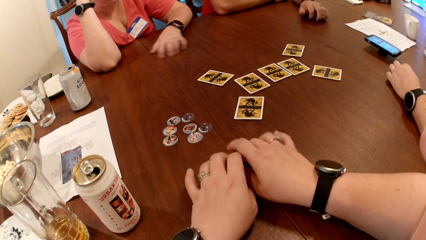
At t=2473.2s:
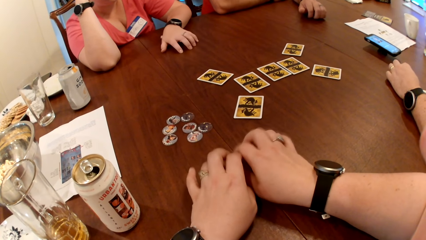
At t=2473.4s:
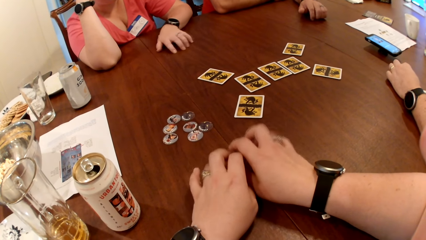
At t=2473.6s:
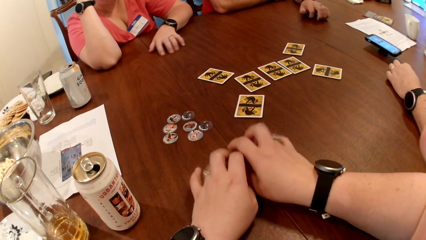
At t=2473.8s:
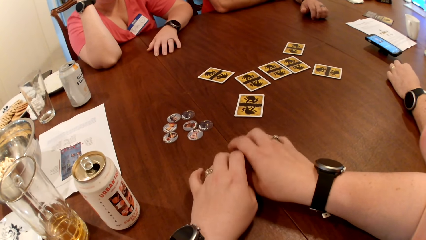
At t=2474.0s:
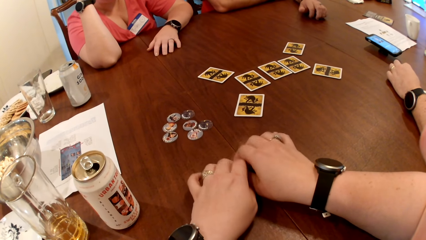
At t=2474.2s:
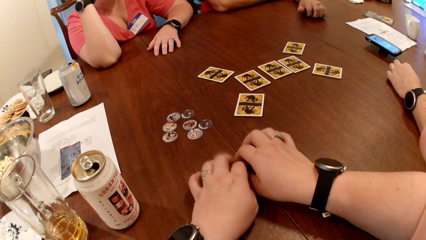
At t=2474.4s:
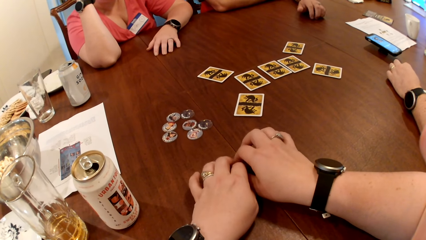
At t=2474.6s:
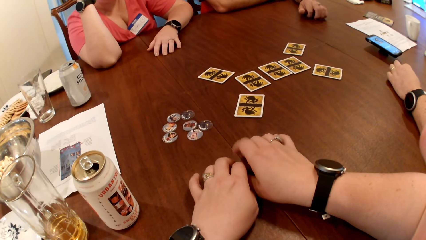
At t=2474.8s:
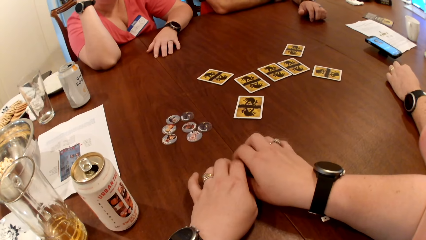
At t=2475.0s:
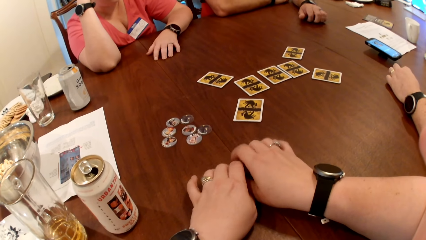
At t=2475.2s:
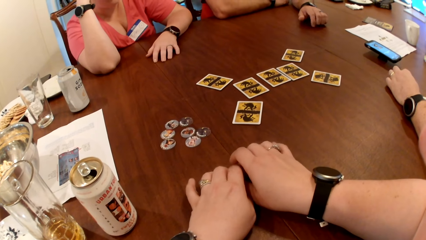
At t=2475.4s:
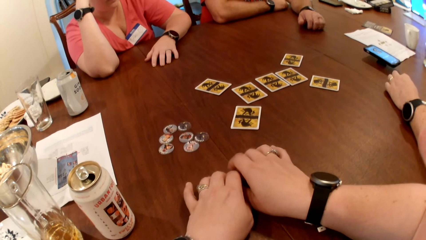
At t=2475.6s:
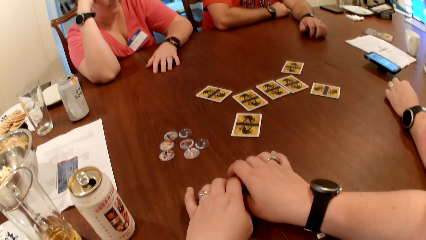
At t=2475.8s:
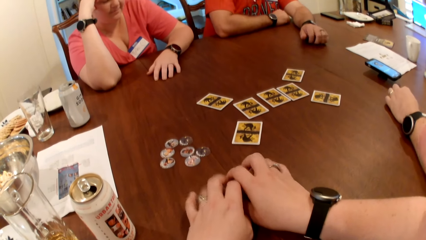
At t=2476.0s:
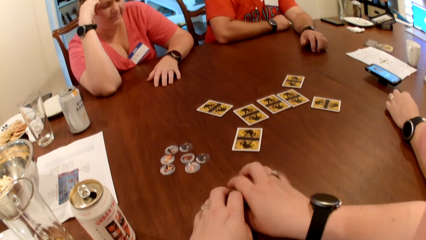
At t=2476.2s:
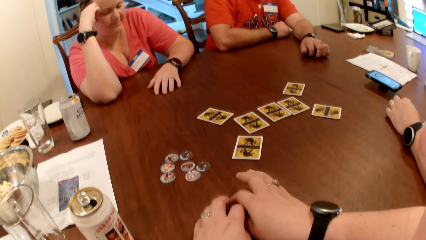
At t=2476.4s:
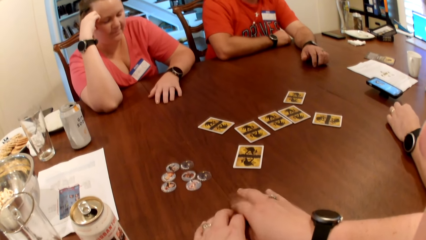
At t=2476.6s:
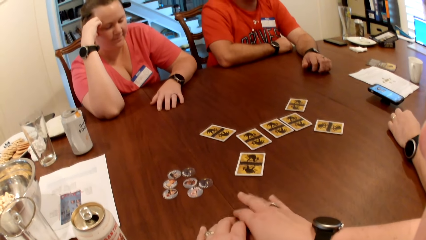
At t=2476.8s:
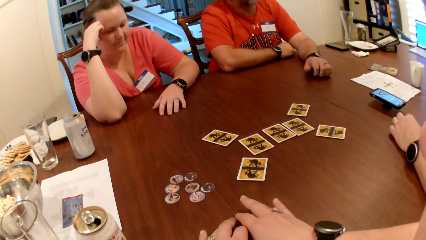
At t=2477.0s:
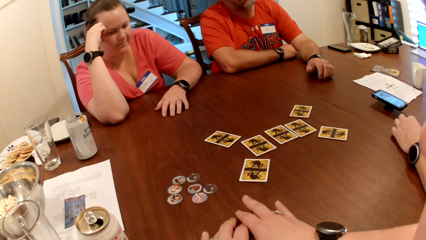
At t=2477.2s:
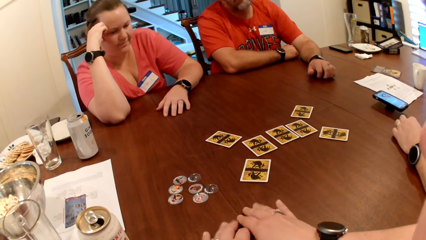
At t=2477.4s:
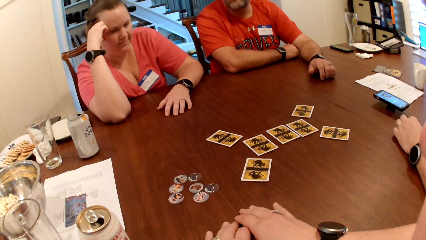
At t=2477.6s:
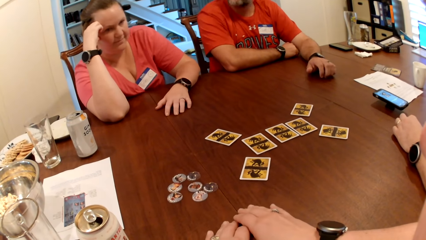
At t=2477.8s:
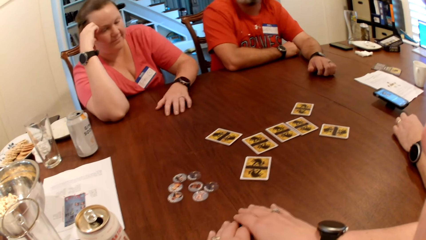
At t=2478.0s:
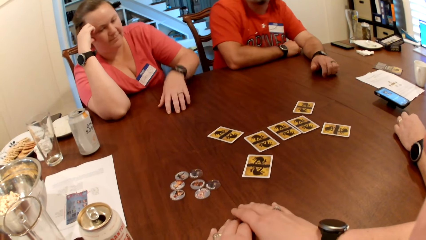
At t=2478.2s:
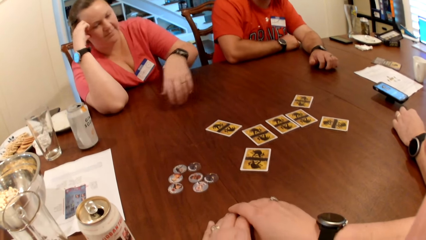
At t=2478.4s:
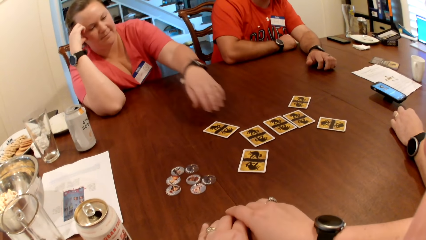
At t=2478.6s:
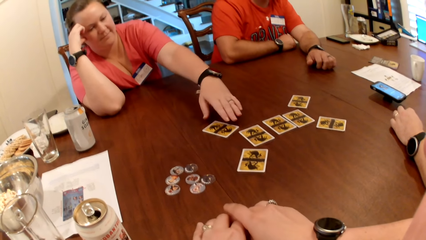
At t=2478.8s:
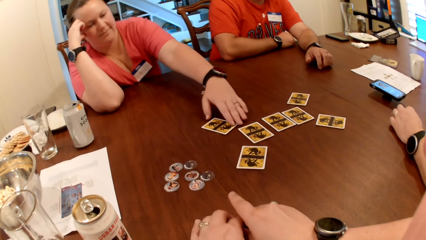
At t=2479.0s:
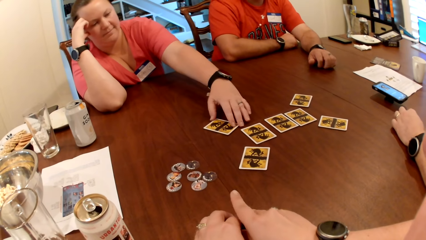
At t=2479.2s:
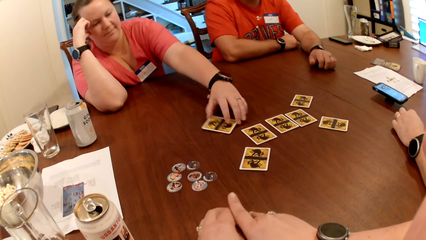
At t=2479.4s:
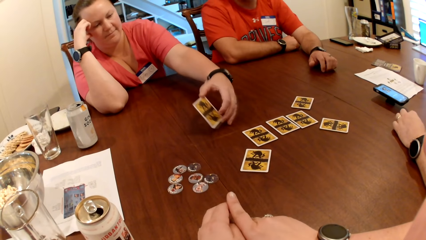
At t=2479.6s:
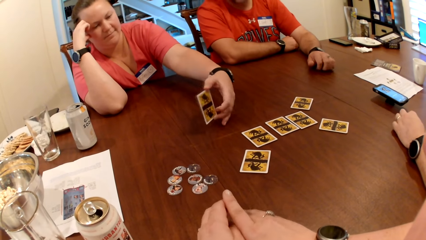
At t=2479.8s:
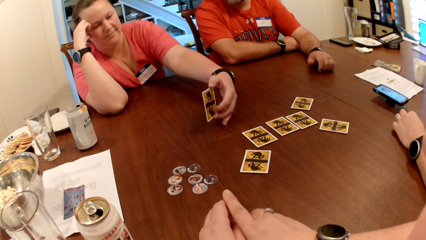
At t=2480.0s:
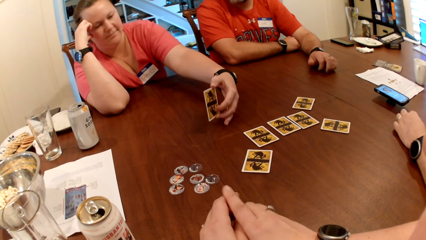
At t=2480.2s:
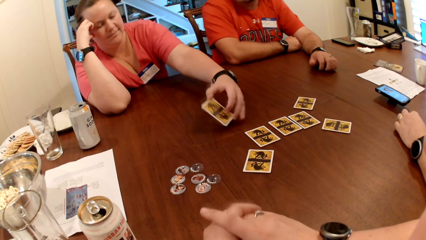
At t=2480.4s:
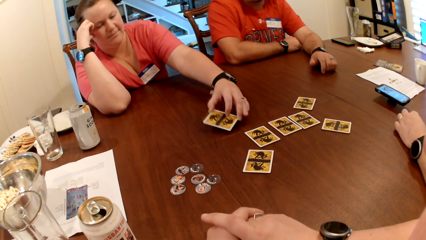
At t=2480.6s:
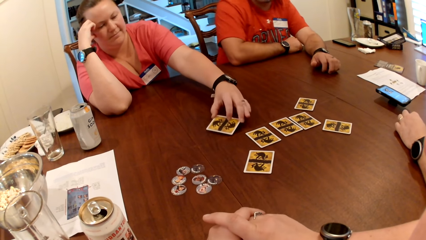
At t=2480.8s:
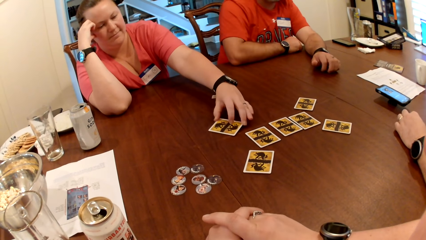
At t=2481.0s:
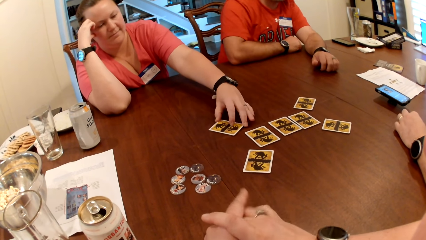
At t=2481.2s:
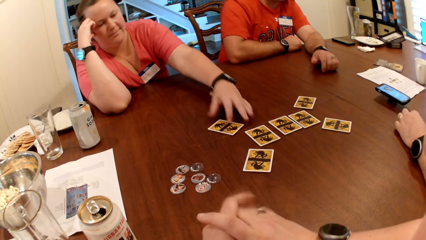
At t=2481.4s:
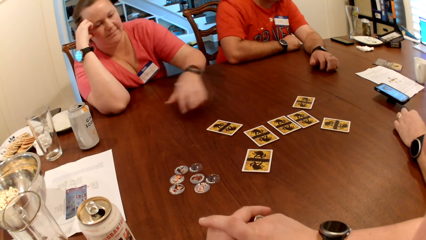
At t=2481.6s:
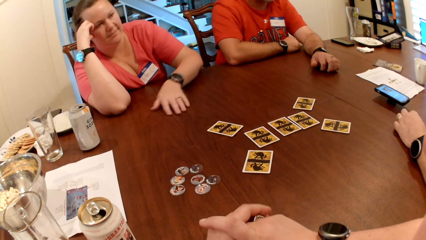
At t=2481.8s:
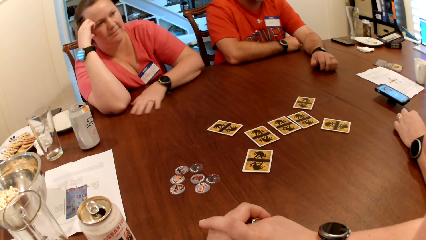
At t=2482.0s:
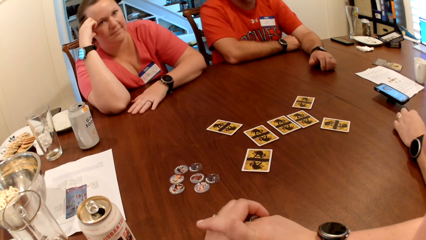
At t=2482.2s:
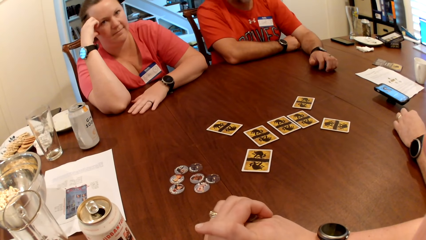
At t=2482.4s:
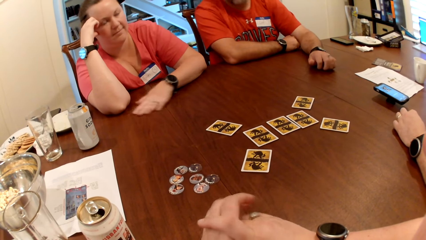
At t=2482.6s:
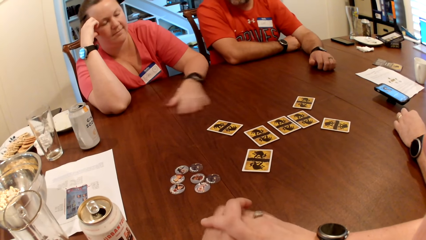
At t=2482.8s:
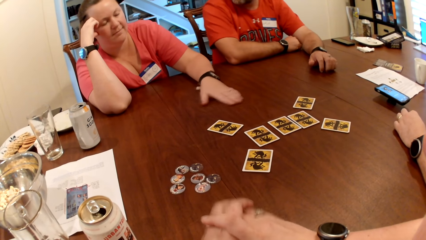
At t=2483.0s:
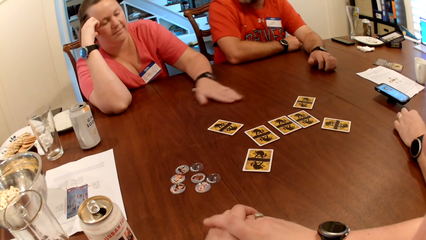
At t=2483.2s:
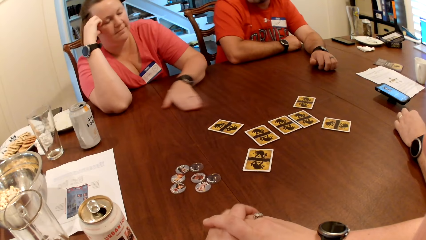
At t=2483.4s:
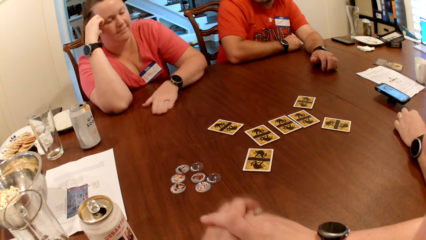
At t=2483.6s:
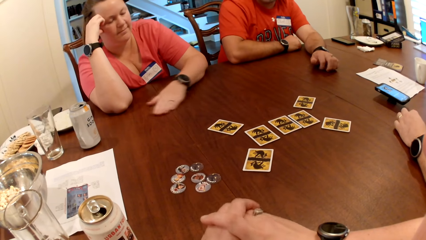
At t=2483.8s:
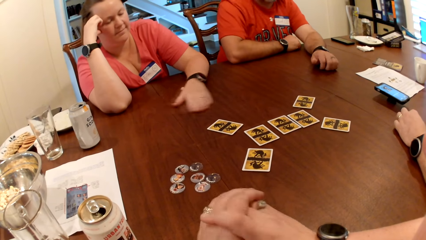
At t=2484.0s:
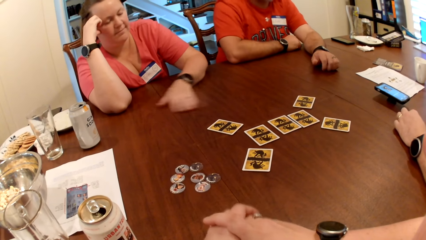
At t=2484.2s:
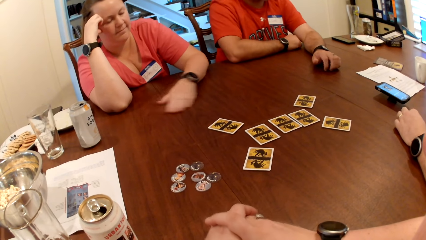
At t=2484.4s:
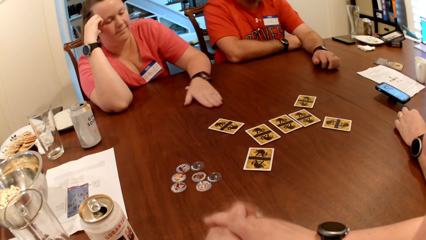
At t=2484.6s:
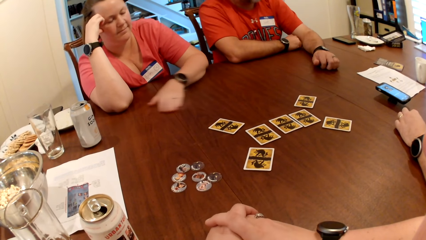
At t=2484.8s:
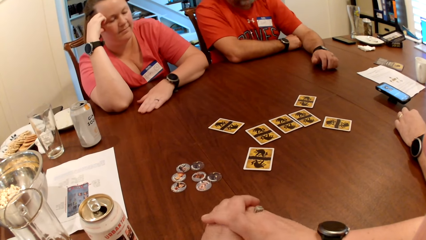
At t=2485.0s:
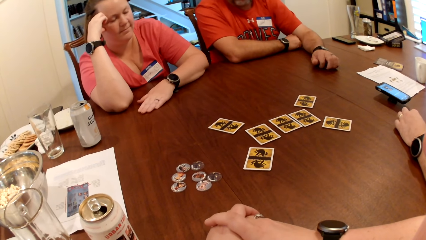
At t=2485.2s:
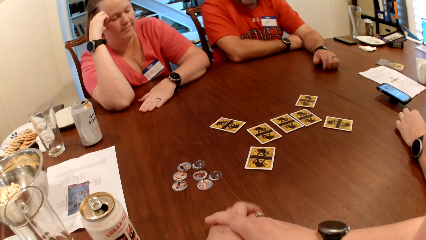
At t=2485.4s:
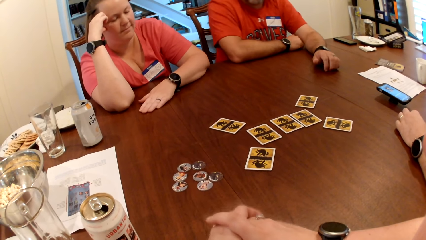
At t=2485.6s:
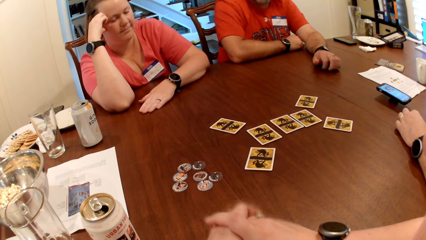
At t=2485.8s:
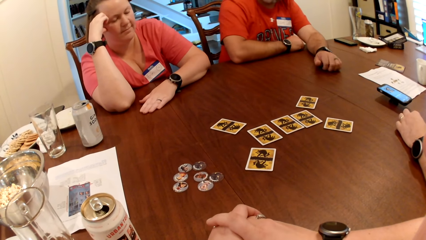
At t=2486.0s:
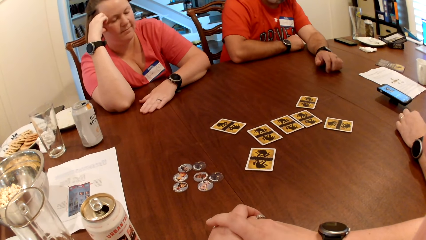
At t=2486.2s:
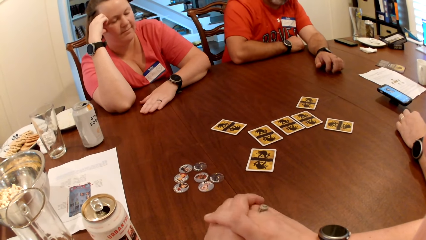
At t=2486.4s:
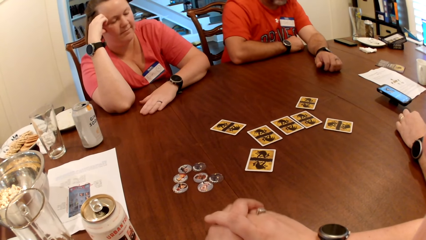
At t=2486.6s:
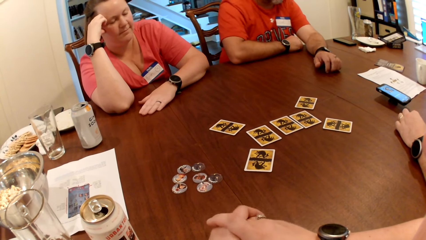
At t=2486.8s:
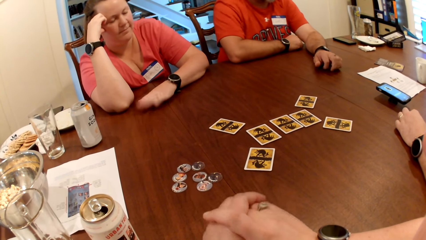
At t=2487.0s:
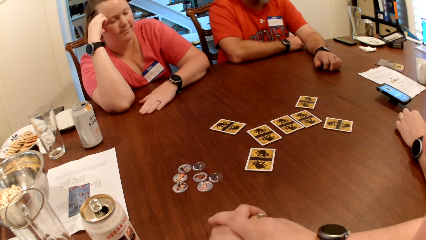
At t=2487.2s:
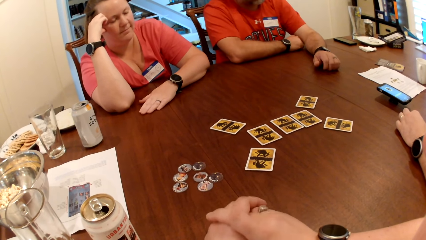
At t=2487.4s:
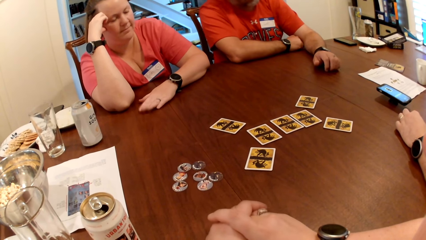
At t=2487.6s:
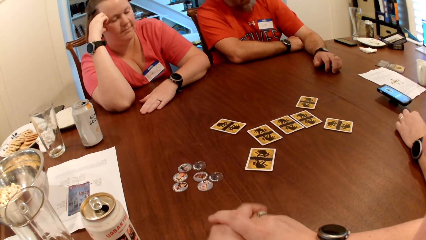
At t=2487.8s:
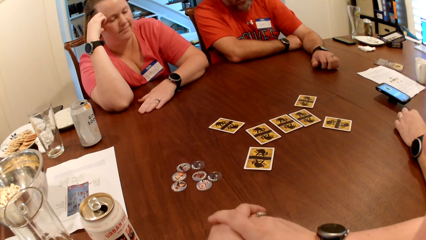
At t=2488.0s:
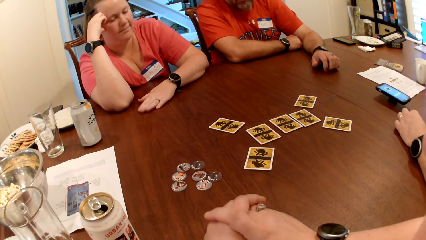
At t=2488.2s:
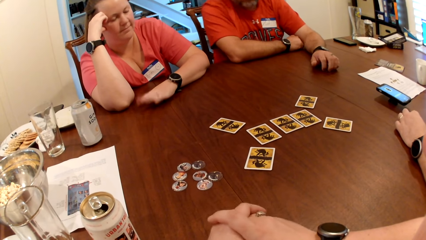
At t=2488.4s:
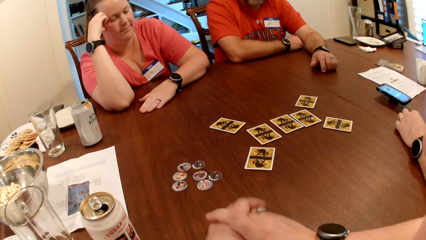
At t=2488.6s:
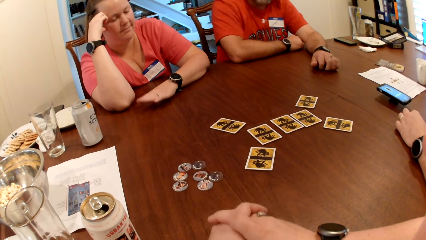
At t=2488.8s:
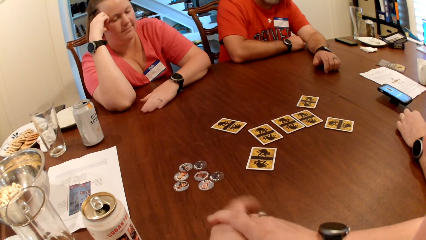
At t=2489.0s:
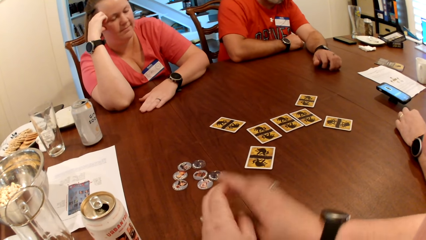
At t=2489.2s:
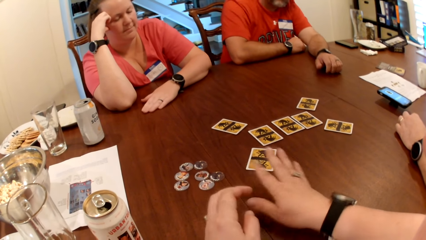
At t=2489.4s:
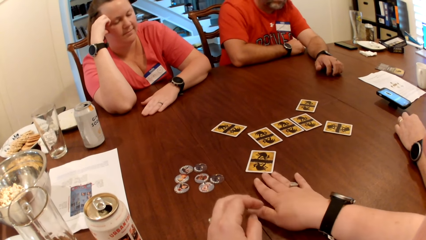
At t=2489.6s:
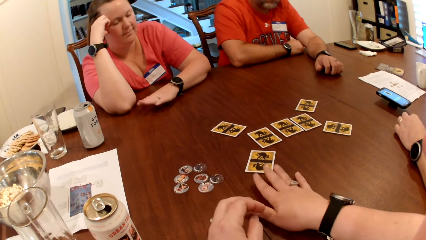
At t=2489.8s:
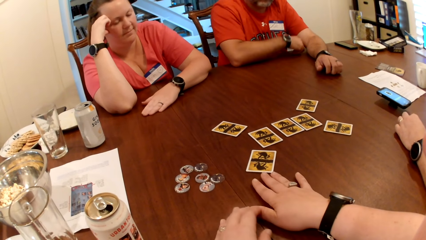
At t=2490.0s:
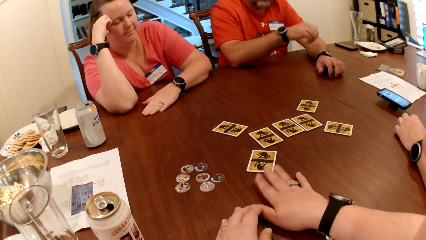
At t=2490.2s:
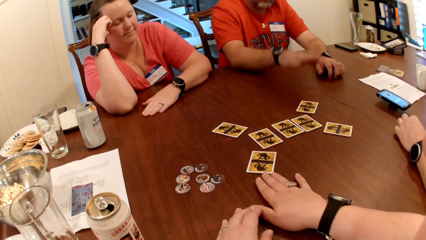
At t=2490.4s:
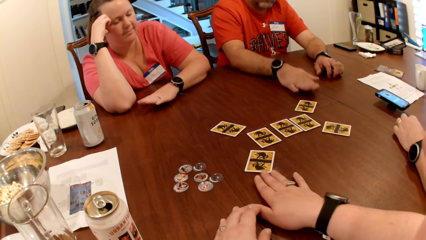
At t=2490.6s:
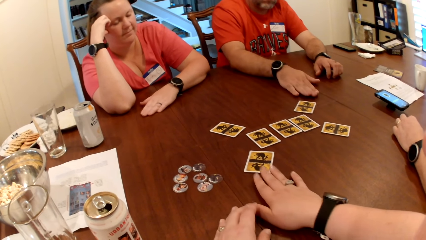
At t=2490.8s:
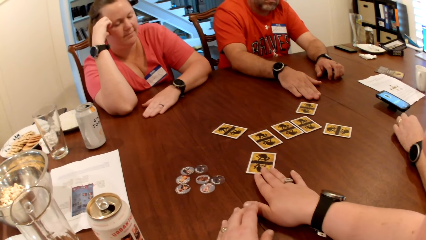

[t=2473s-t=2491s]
A woman moves a card on the table. The camera wearer shakes the card on the table. She stretches out her right hand to the cards on the table.
